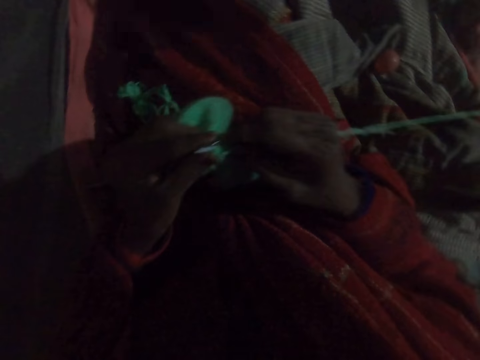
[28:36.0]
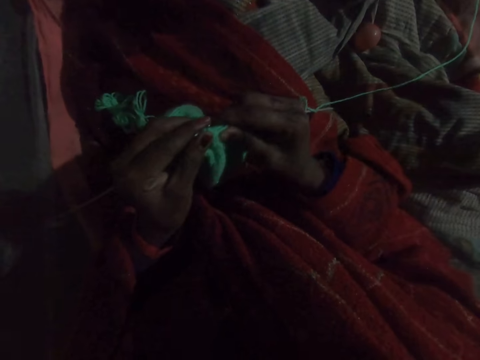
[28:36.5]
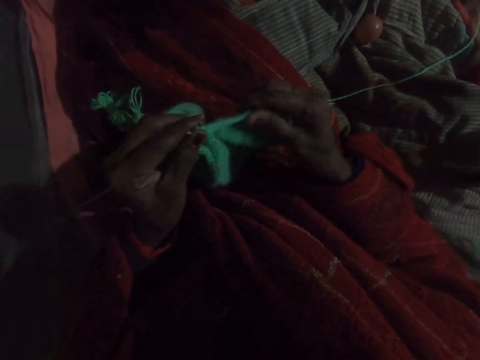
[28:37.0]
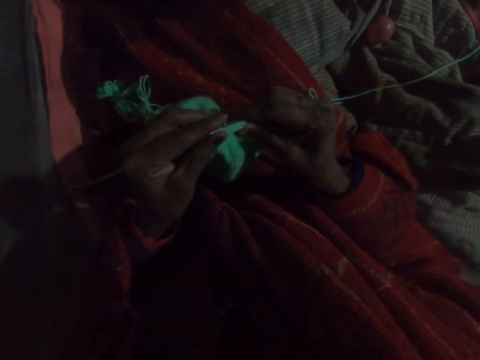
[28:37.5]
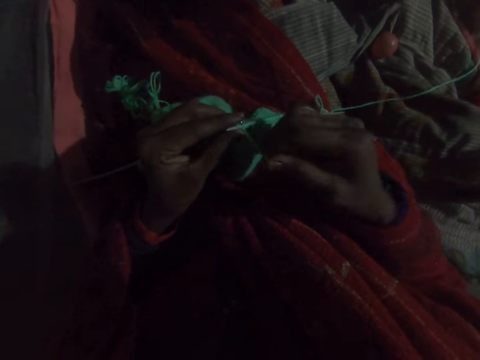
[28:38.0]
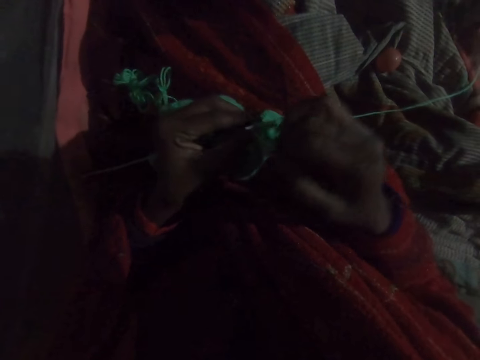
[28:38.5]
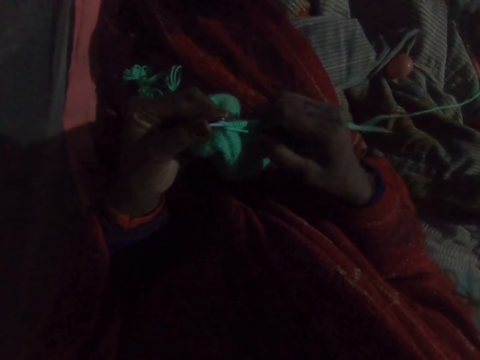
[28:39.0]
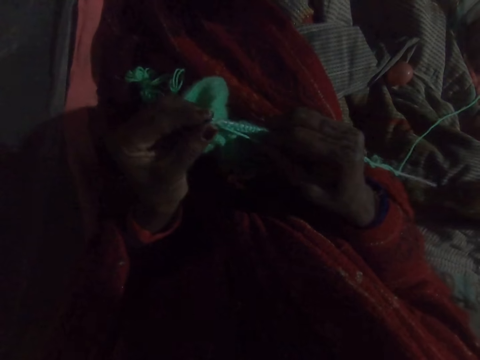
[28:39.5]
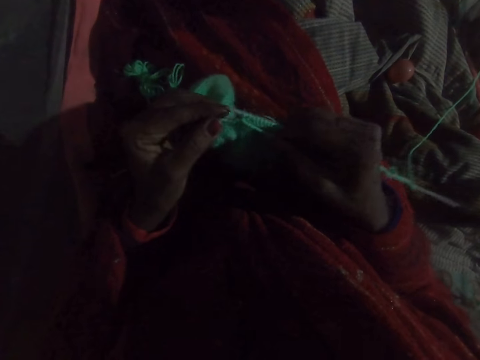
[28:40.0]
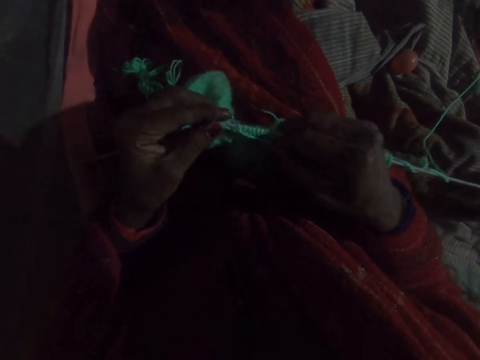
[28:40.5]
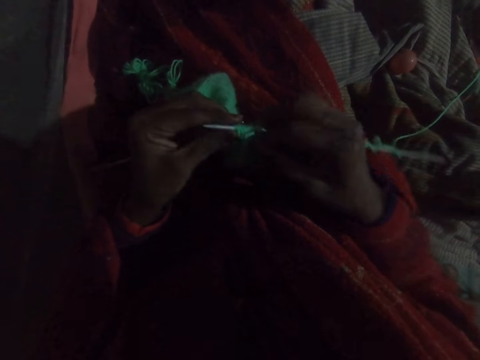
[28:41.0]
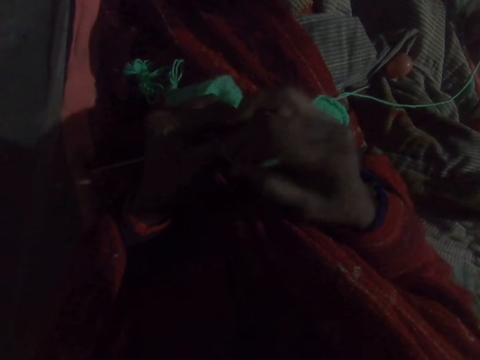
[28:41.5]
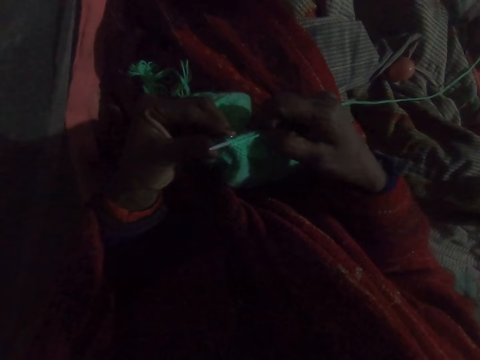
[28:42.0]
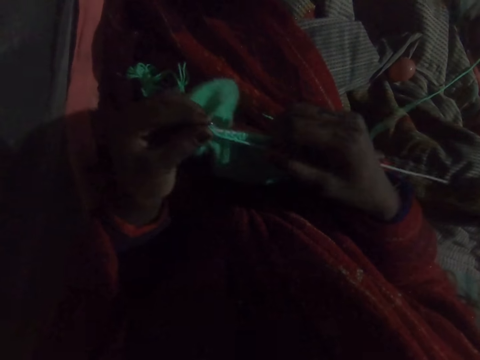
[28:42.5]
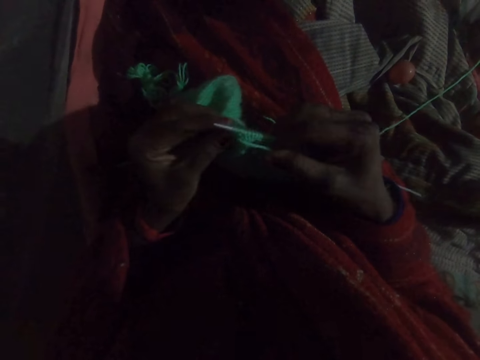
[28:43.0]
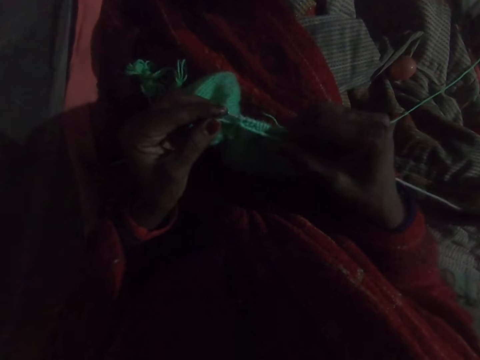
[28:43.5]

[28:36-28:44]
The camera wearer adjusts the knit in the needle with her right hand. She knits with the wool.

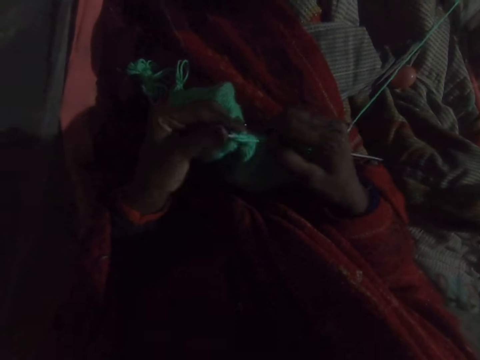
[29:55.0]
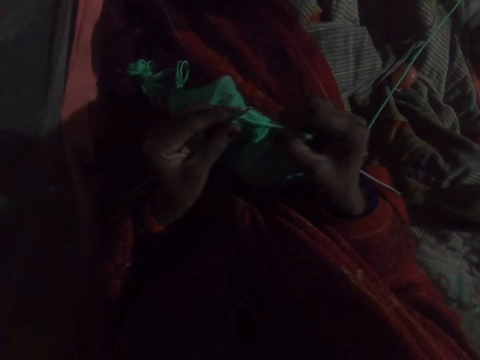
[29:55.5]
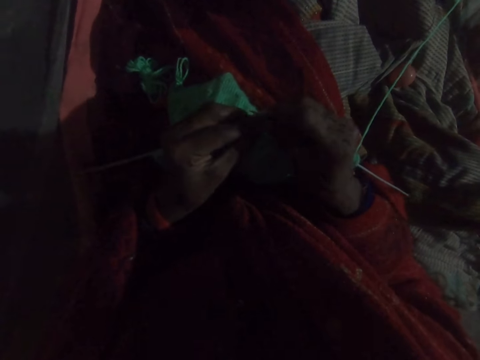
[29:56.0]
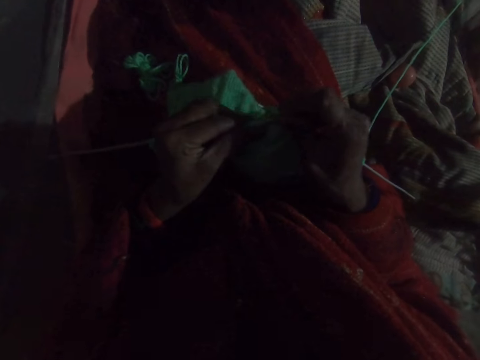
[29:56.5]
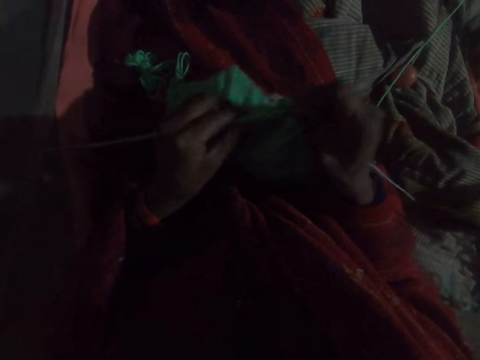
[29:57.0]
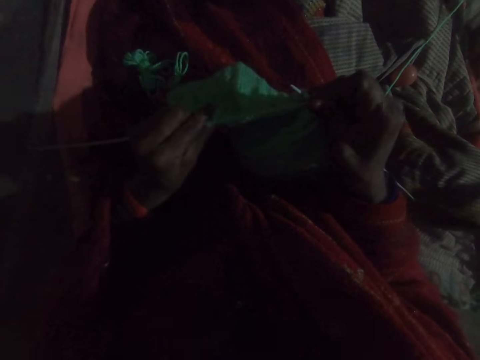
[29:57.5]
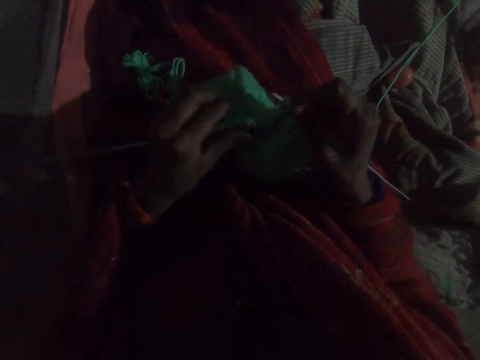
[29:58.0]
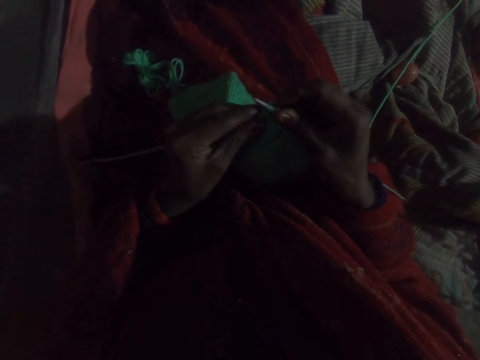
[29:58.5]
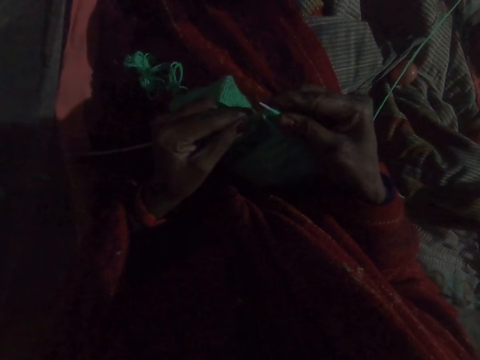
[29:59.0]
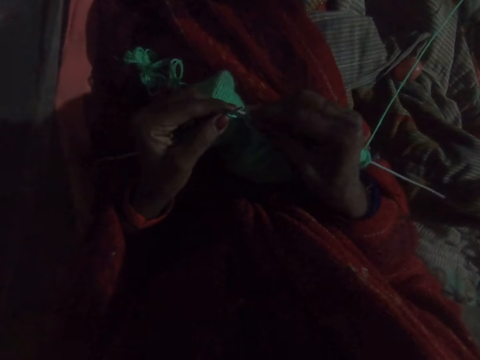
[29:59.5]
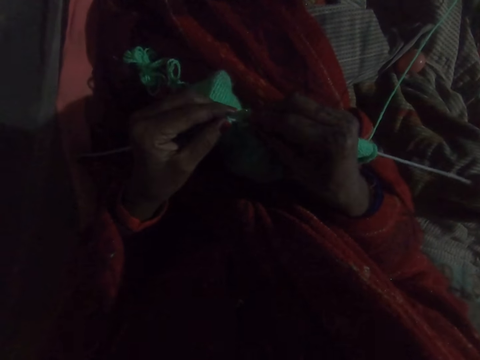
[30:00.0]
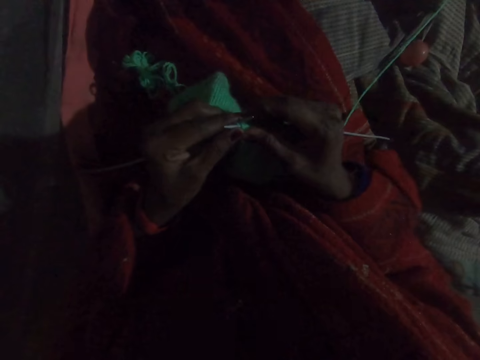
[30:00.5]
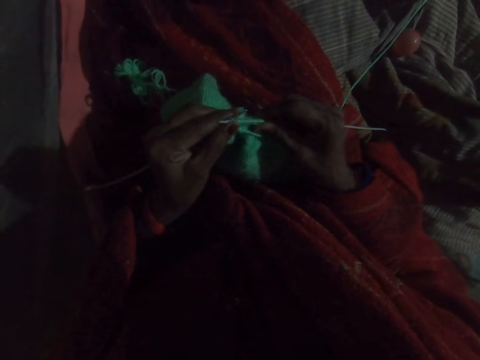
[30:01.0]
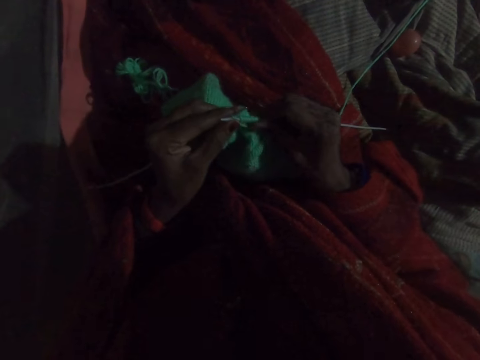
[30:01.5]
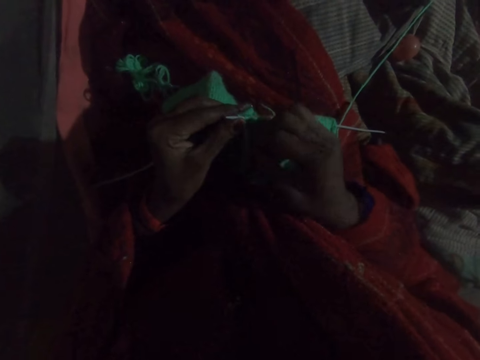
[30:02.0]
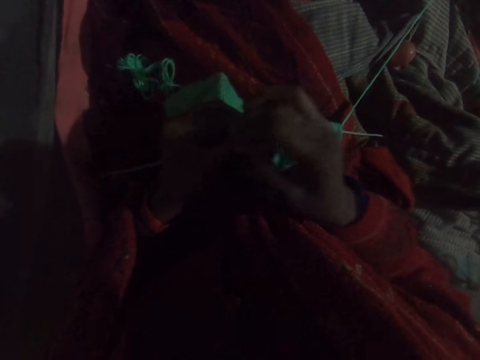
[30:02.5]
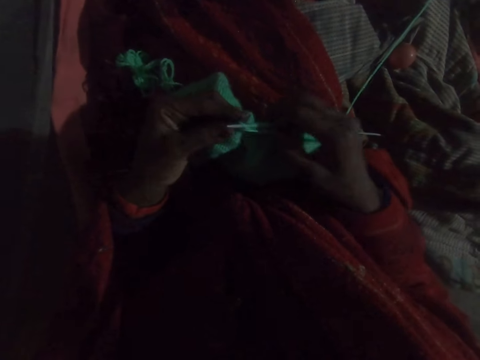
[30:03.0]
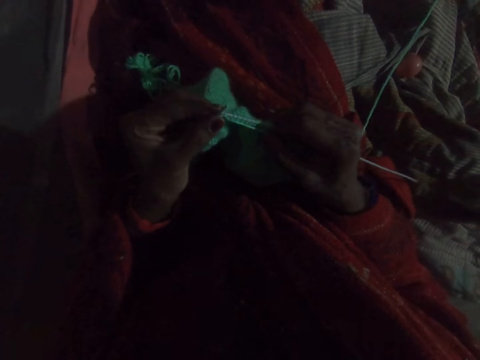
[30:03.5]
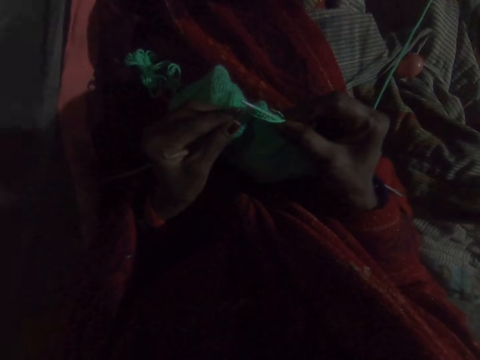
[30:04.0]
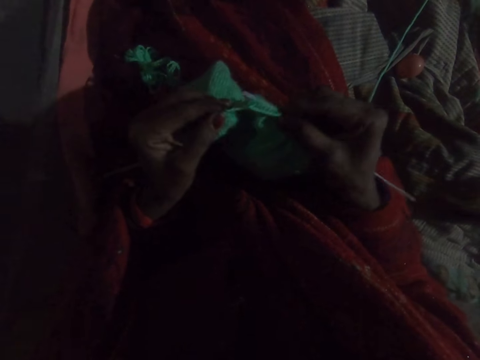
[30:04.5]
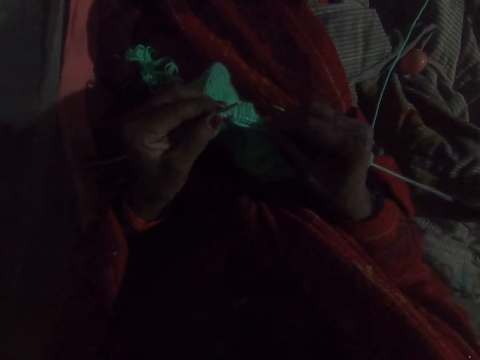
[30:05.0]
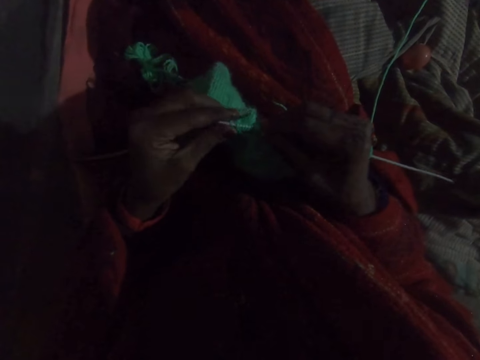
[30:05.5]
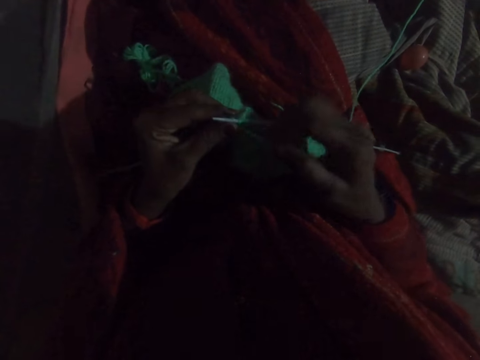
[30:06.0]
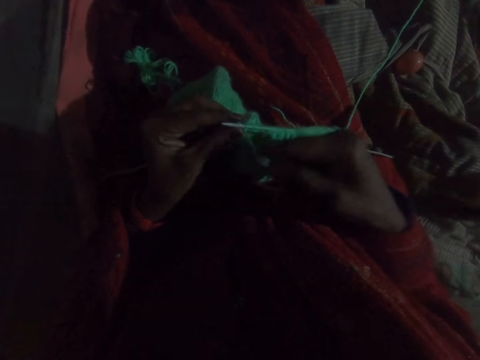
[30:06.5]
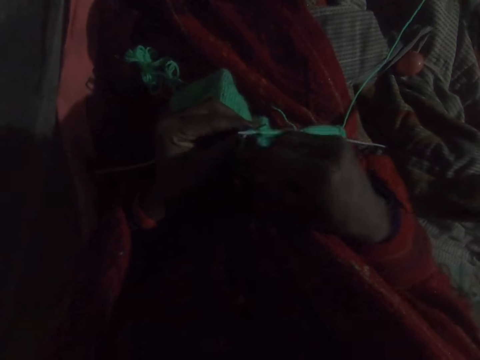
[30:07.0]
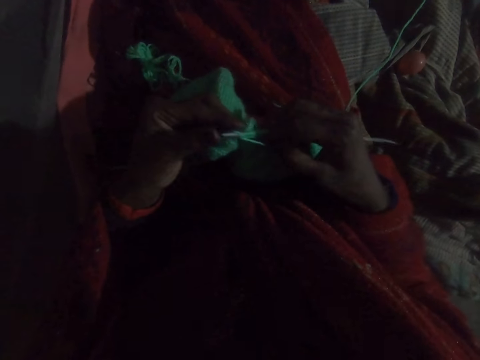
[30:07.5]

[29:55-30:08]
The camera wearer adjusts the knit in the needle with her left hand. She knits with the wool. She adjusts the knit in the needle with her right hand. She knits with the wool.

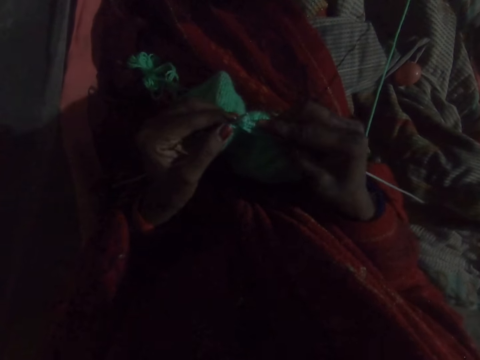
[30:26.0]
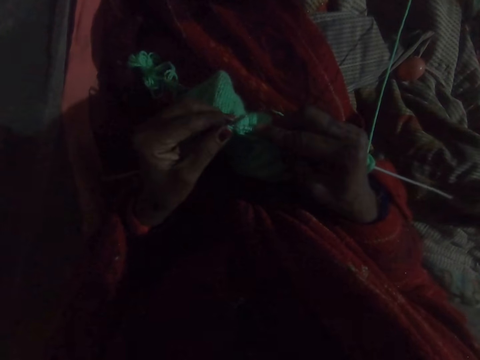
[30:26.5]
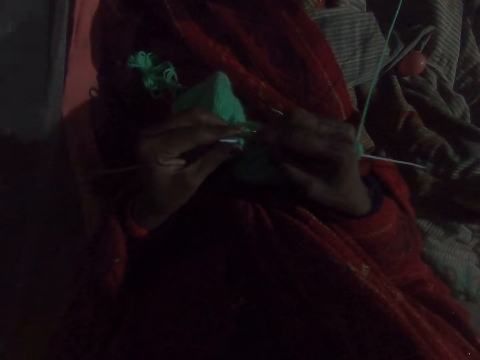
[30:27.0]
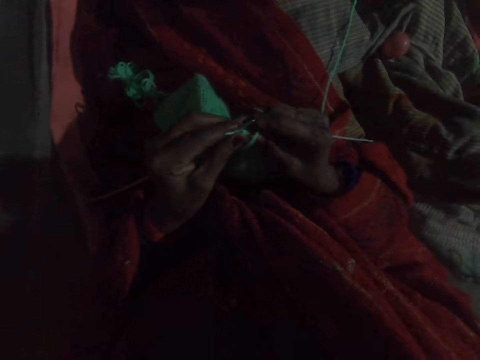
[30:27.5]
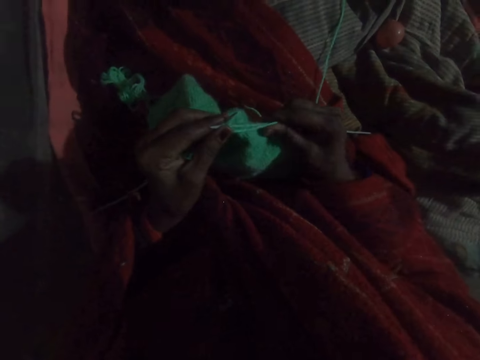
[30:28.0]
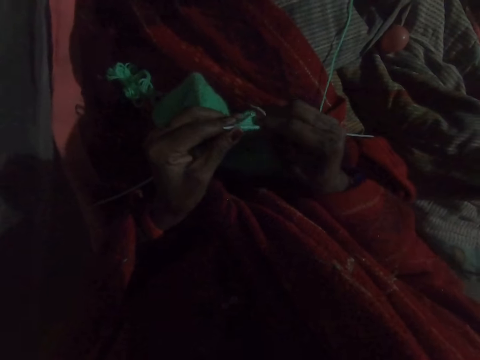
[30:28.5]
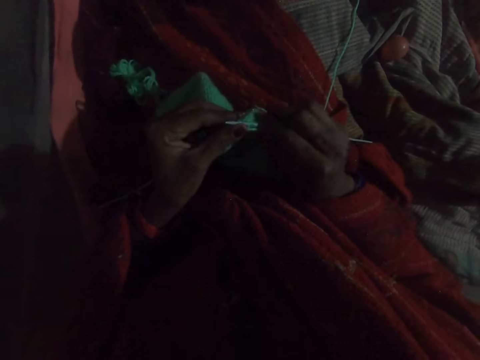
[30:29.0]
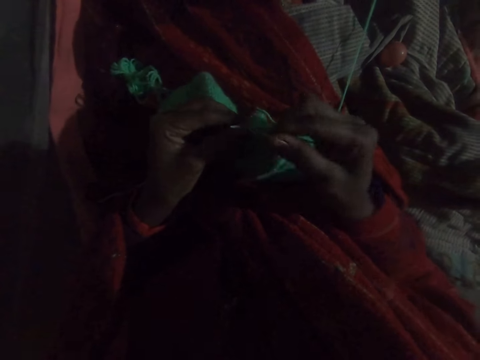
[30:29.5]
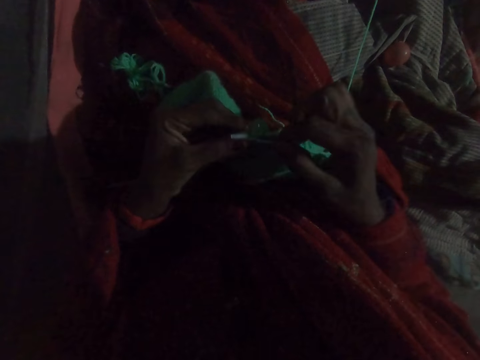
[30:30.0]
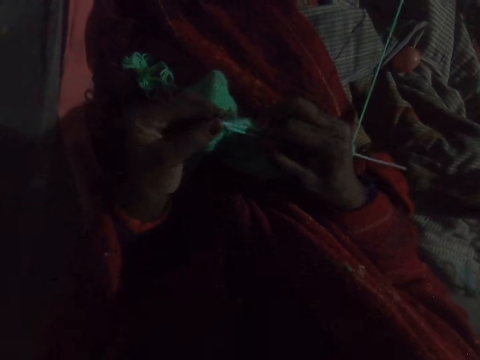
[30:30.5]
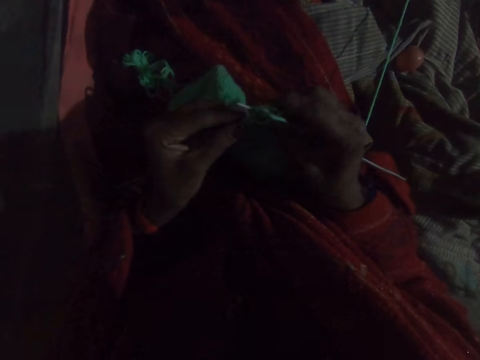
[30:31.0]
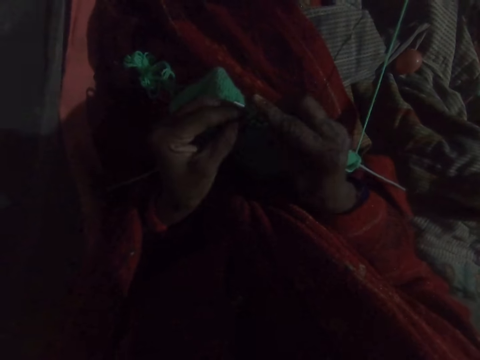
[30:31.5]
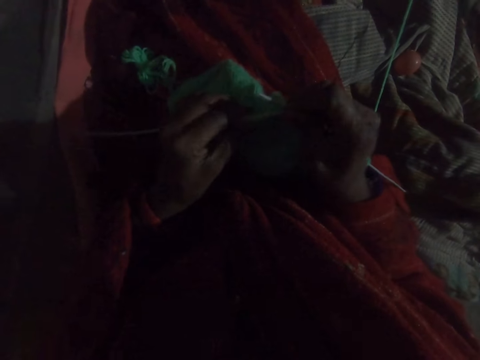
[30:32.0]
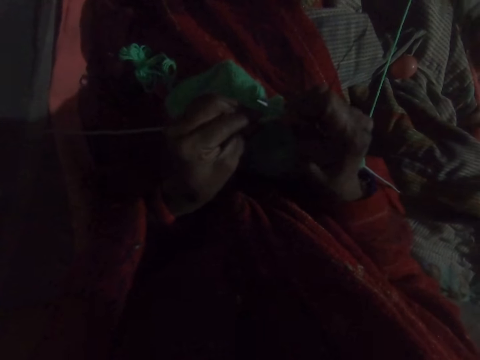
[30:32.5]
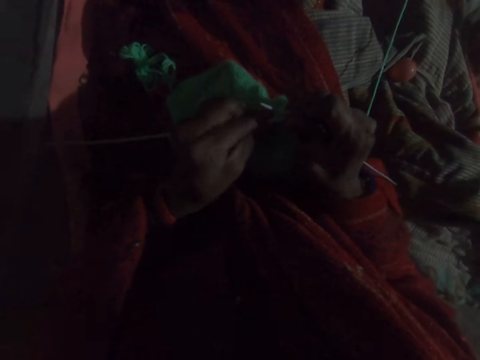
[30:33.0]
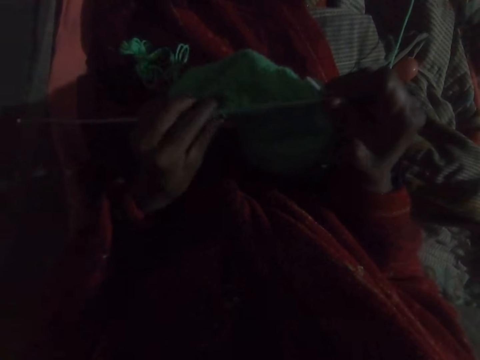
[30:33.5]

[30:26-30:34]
The camera wearer adjusts the knit in the needle with her right hand. She knits with the wool. She adjusts the knit in the needle with her left hand.
